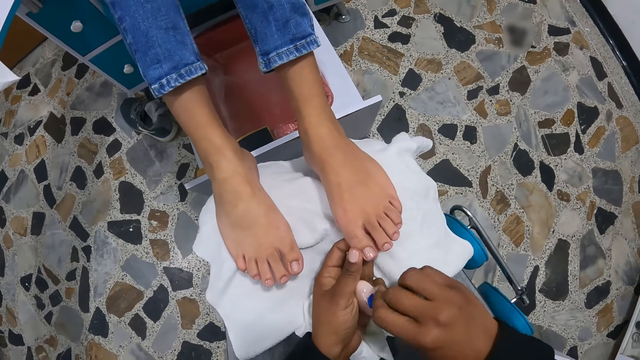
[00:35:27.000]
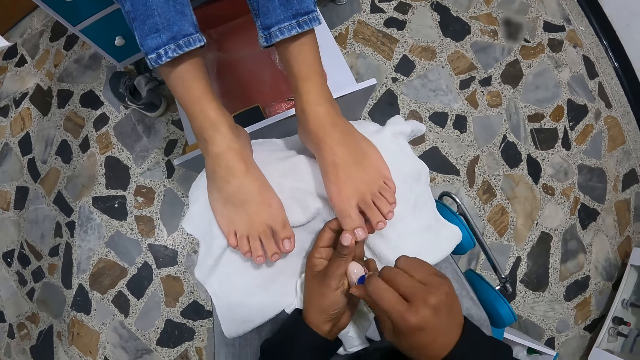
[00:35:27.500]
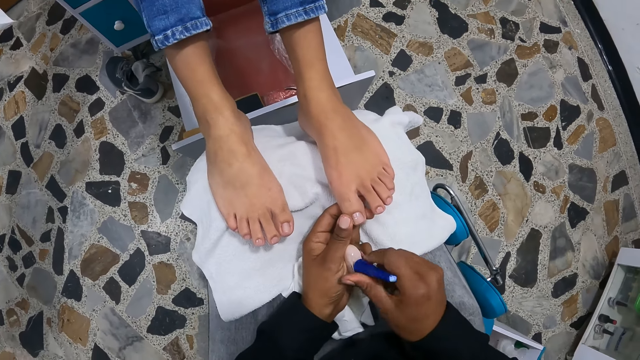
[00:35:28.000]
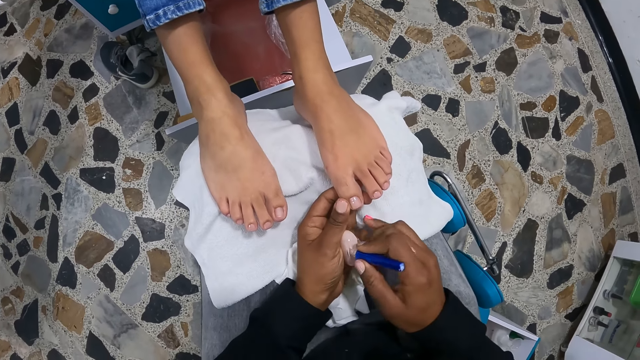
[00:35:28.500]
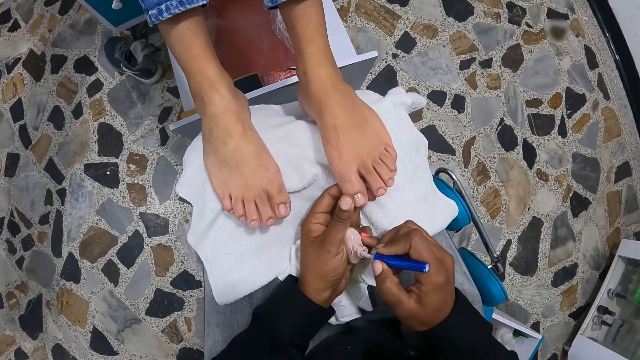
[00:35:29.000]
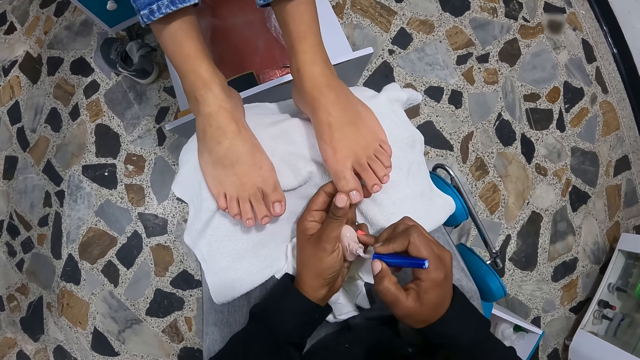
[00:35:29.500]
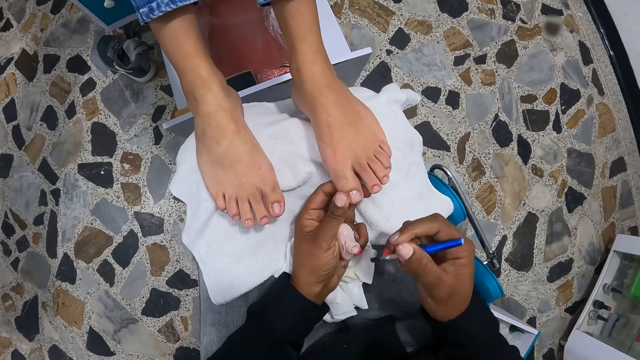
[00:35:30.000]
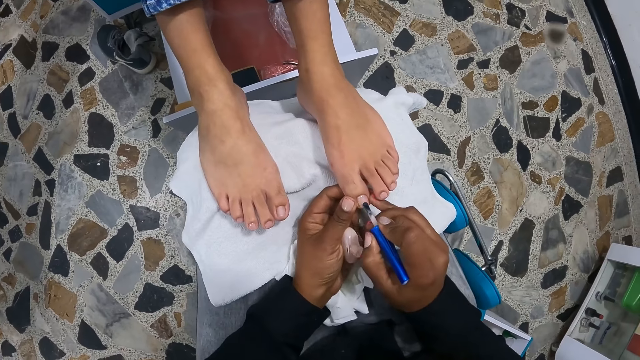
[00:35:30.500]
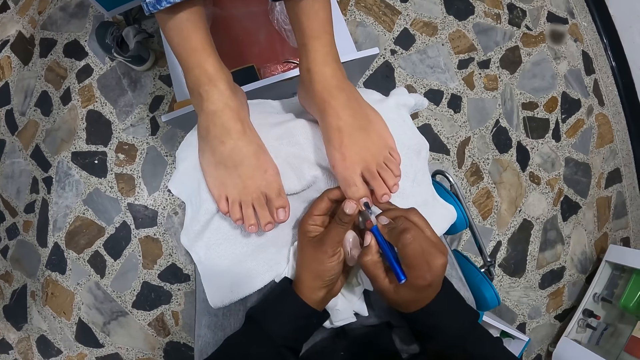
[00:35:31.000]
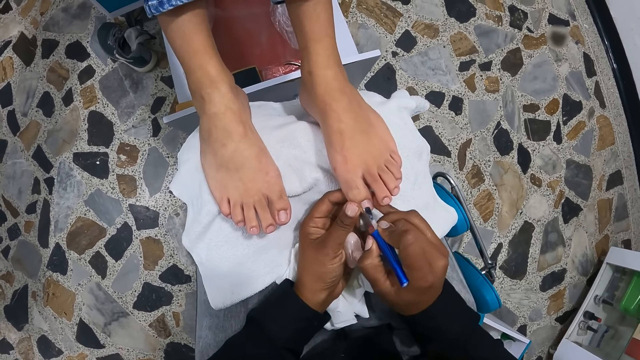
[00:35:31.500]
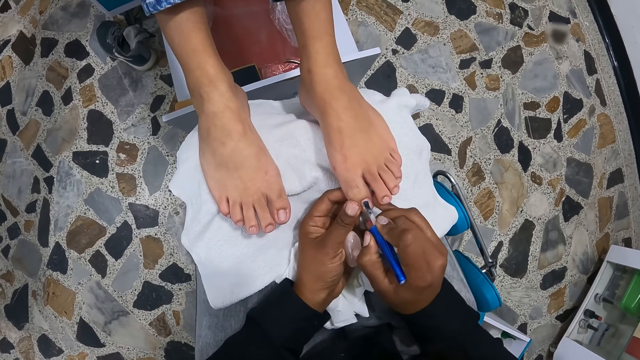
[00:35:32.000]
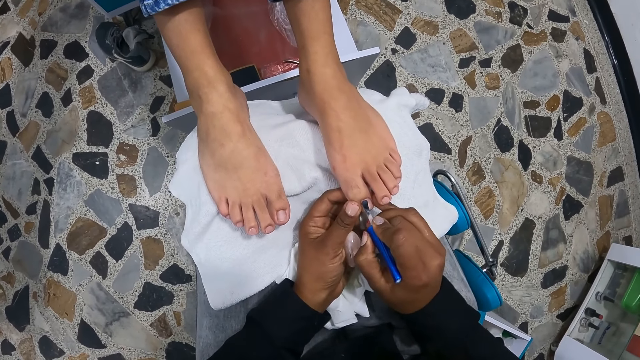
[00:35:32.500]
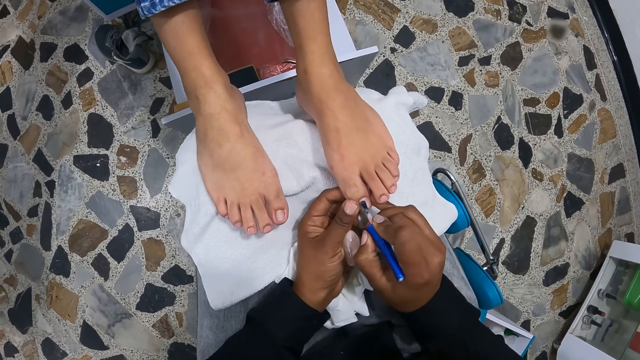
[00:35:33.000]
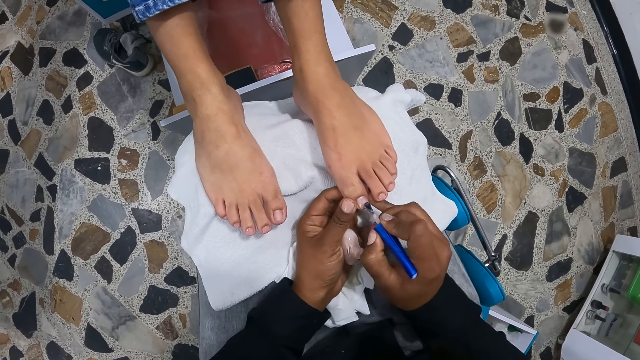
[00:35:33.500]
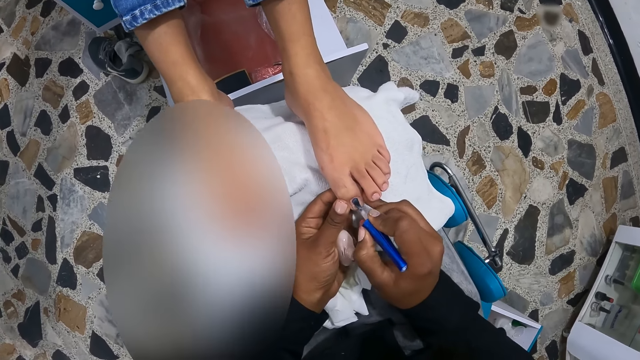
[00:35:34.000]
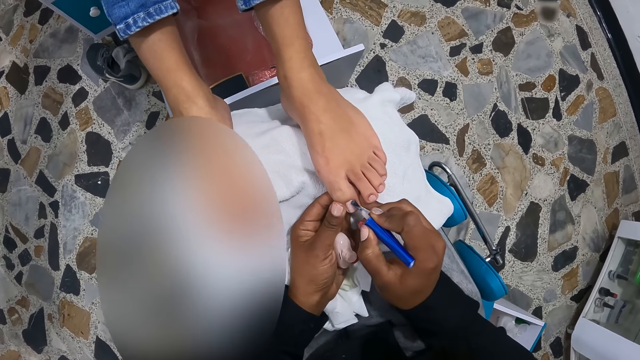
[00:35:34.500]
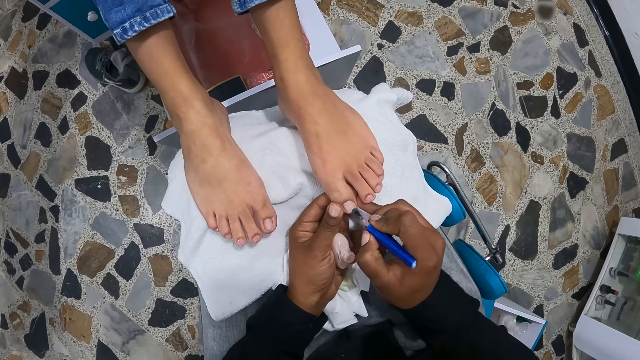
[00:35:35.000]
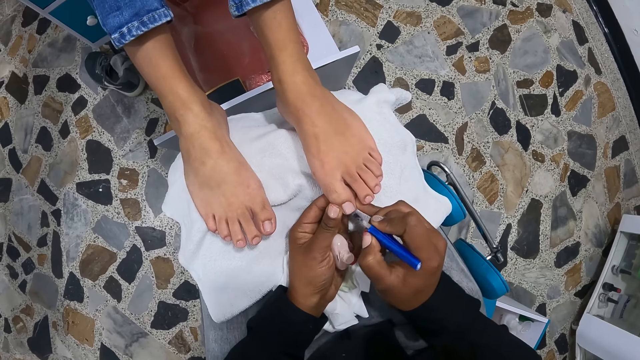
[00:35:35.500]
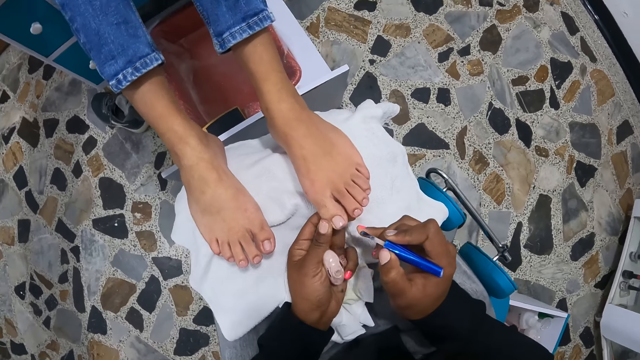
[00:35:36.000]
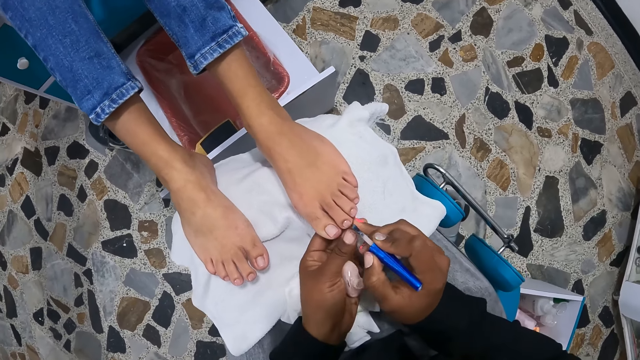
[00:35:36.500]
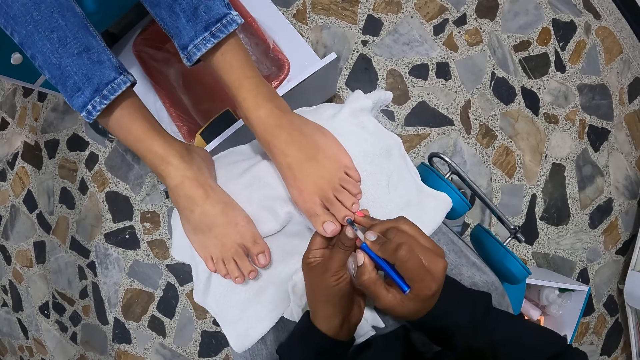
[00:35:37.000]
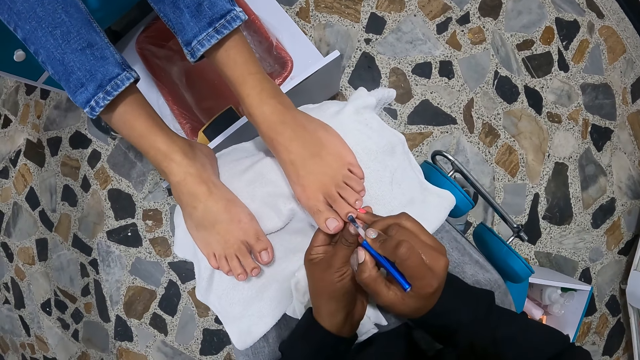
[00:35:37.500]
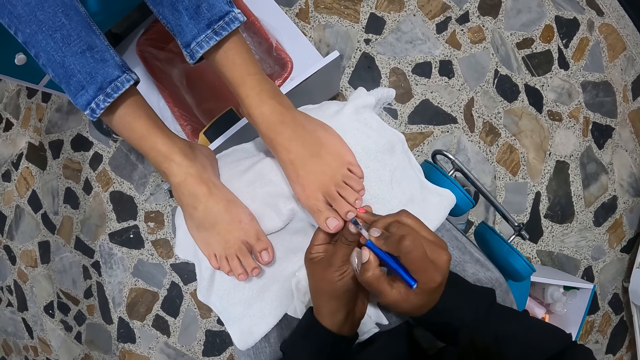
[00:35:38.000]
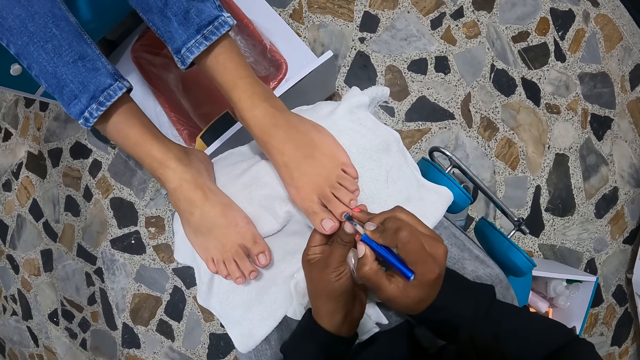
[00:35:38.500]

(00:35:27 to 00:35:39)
The camera wearer holds the toenails of the left foot of the woman with her left hand. She opens the polish bottle. She clears the paint brush on the polish bottle. She takes some nail polish from the nail polish container with the nail polish brush in her right hand. She polishes the toenails of the left foot of the woman with the nail polish brush in her right hand.

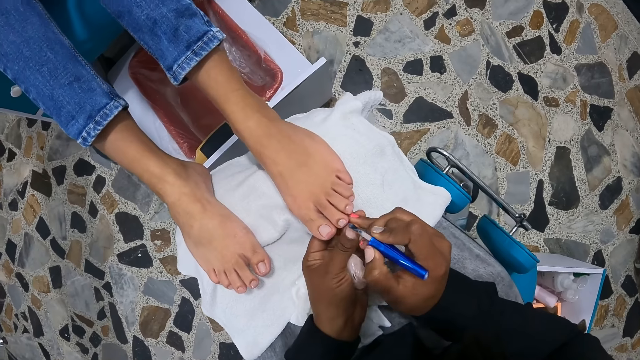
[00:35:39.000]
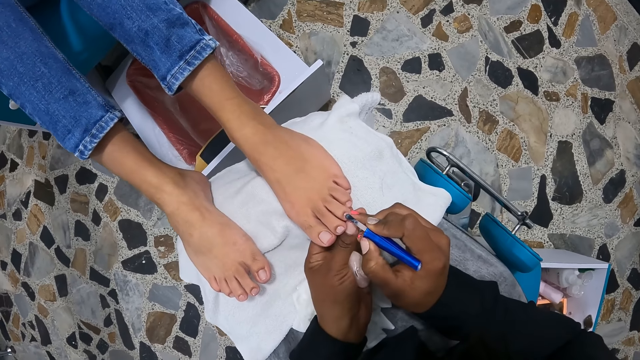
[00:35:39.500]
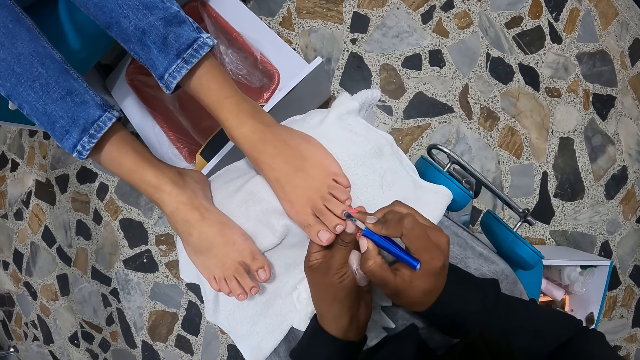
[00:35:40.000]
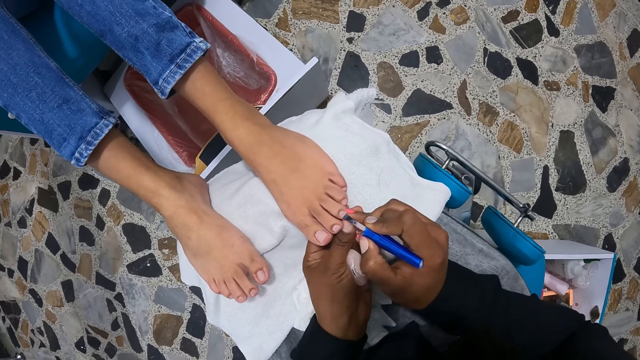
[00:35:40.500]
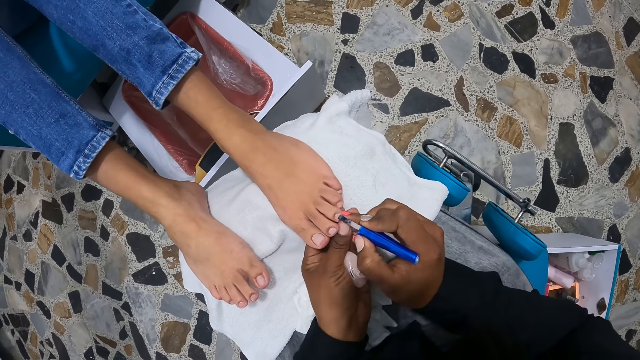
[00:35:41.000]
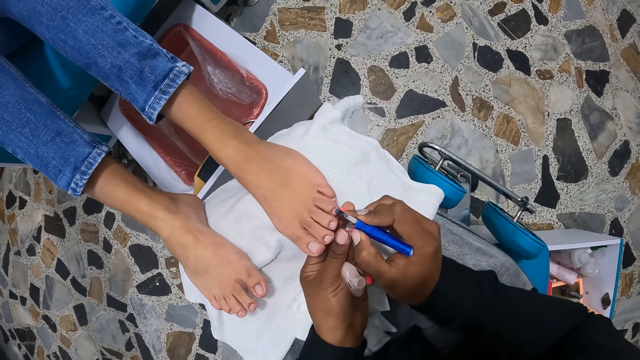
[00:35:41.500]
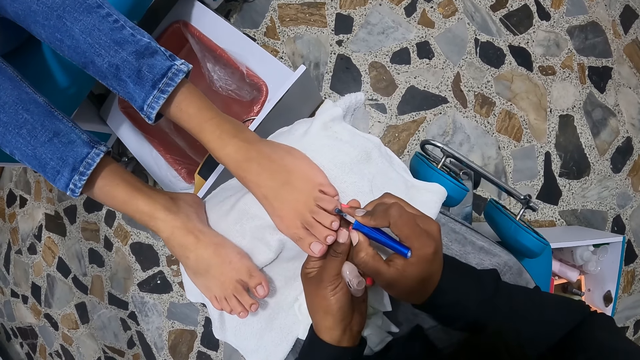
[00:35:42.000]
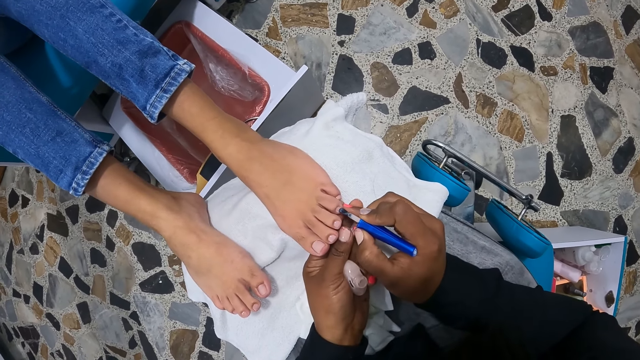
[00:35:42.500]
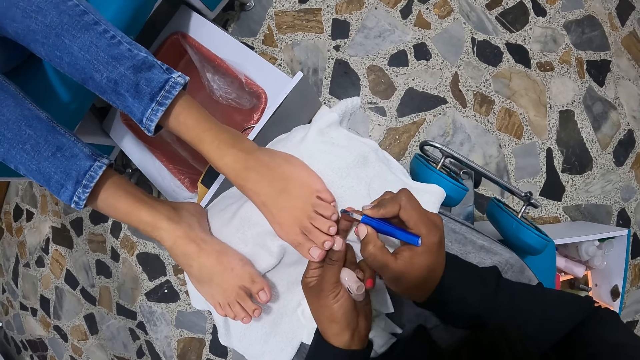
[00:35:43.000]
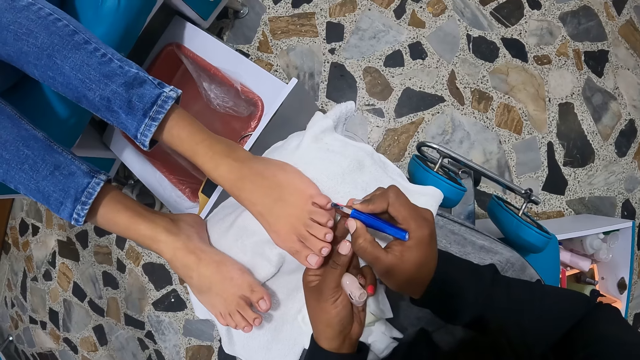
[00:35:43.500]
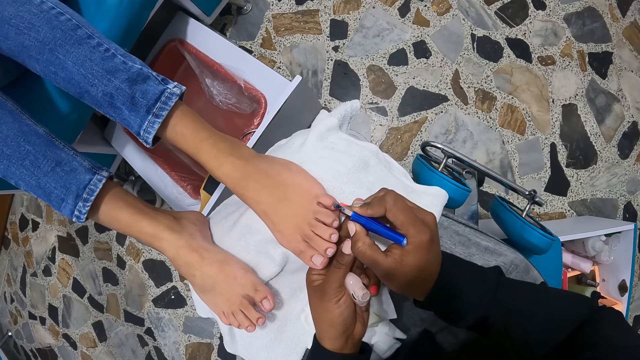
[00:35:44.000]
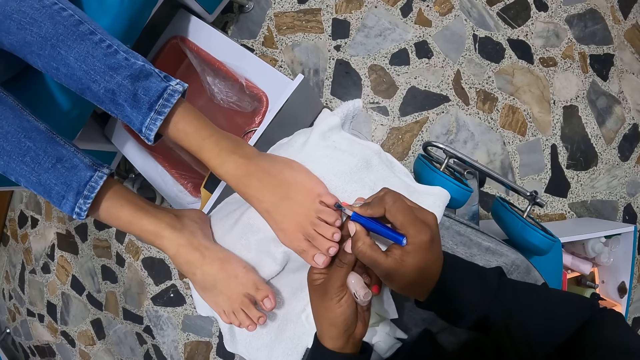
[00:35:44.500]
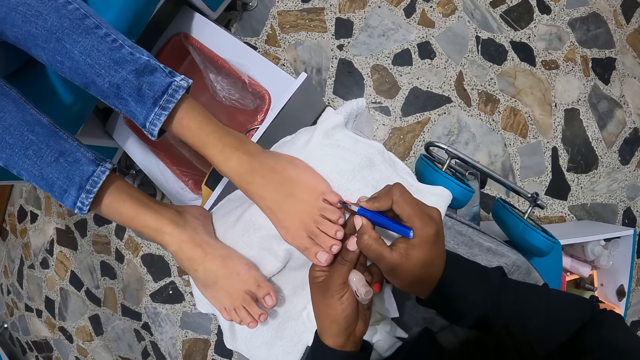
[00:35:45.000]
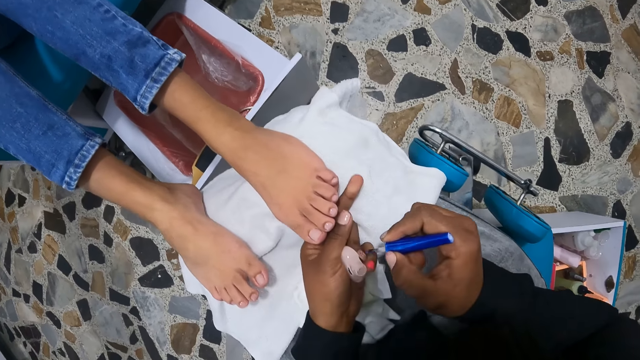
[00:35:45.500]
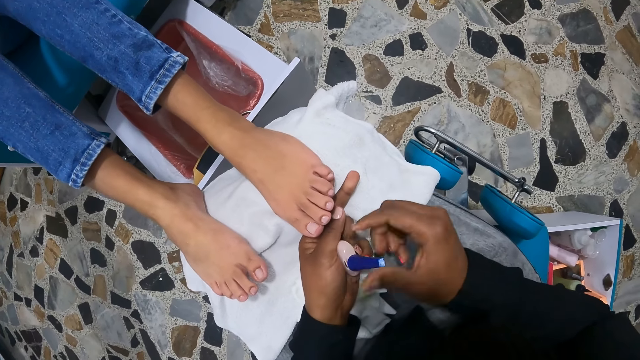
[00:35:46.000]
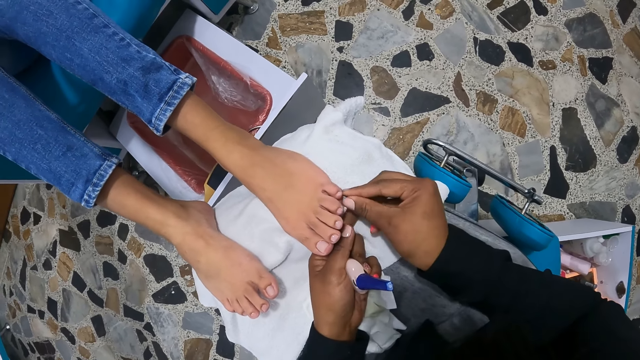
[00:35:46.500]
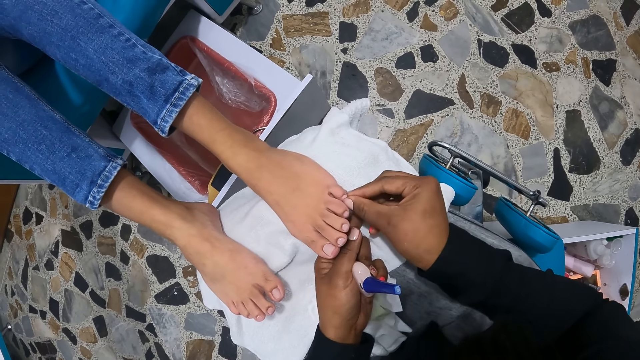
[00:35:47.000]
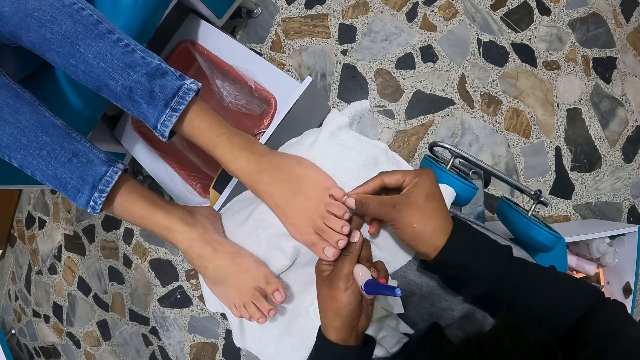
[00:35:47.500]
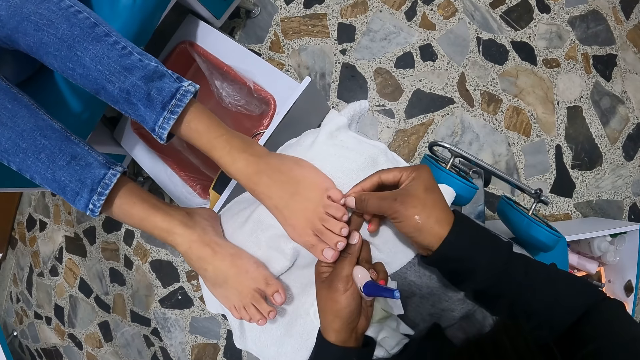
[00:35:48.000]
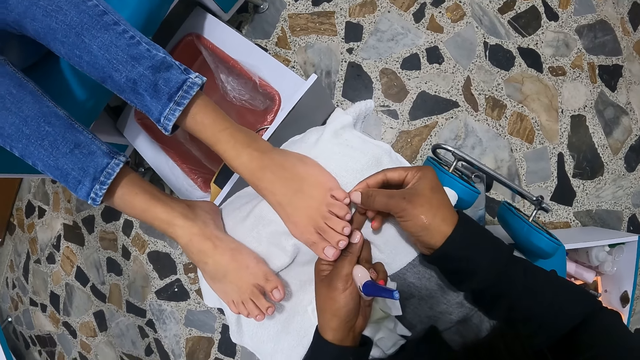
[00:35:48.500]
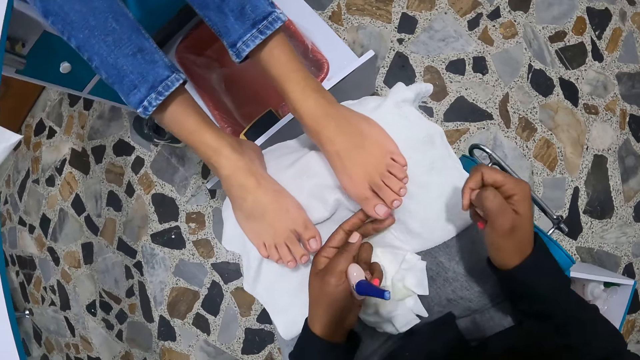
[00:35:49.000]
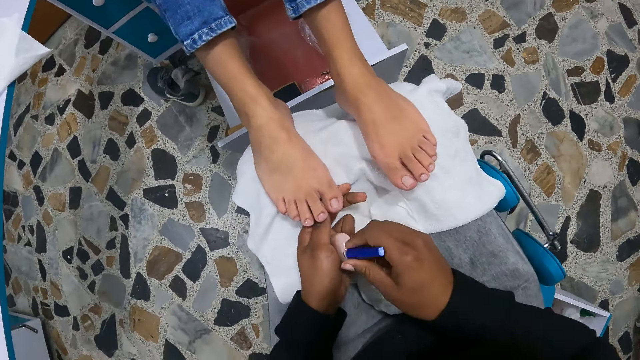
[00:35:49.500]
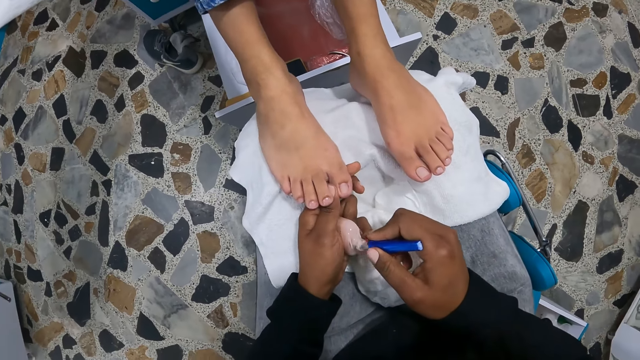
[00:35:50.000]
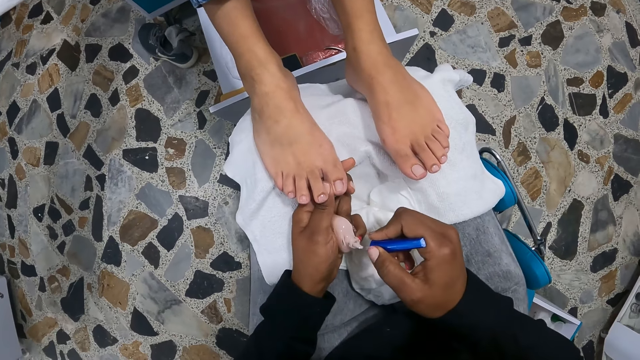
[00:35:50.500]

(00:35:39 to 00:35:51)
The camera wearer pulls the brush off the woman's nails. She drops the nail polish brush in her right hand inside the nail polish container. She covers the polish with a lid. She clears the polish on the woman's nails with her hand. She adjusts the nail polish on the toenails of the left foot of the woman with her right hand. She pulls her hand off the nail and pulls her hand off the woman's feet. She holds the toenails of the right foot of the woman with her left hand. She opens the polish. She takes some nail polish from the nail polish container with the nail polish brush in her right hand. She clears the brush on the polish bottle.
